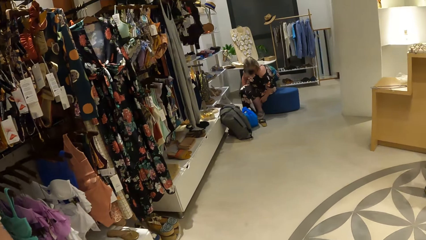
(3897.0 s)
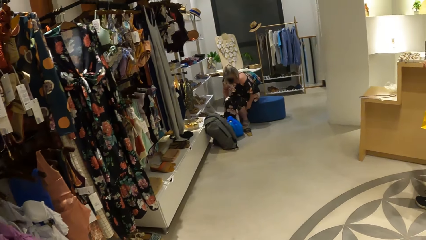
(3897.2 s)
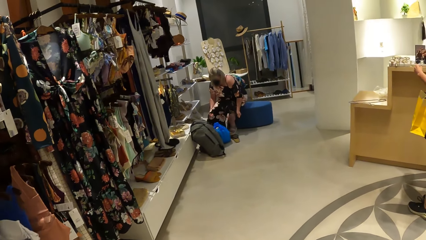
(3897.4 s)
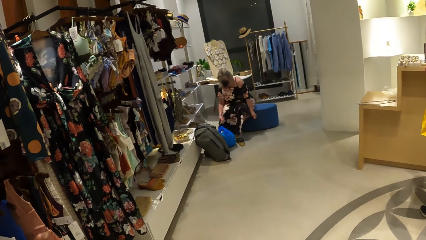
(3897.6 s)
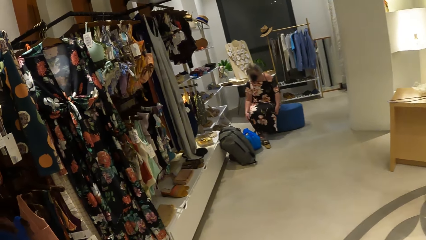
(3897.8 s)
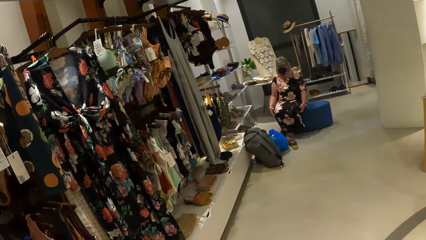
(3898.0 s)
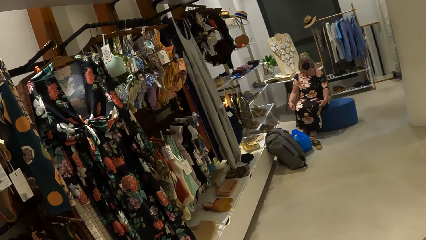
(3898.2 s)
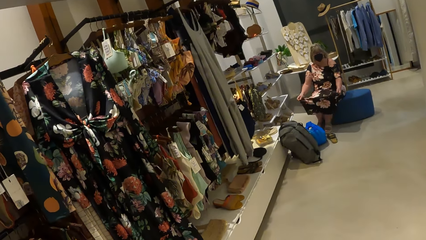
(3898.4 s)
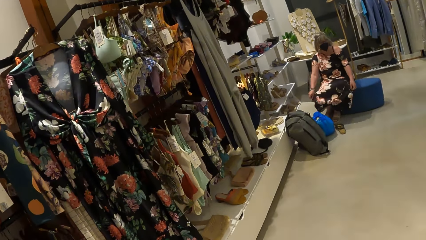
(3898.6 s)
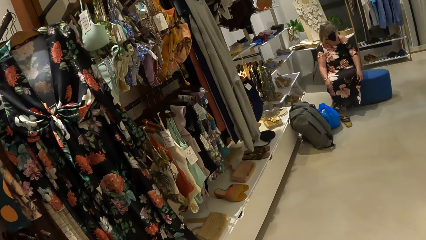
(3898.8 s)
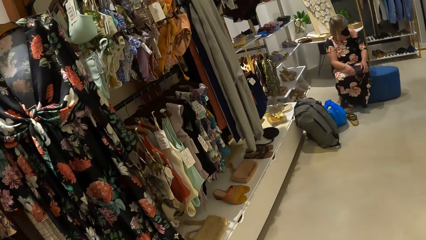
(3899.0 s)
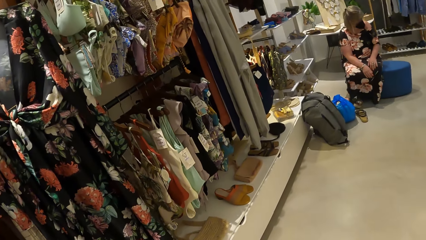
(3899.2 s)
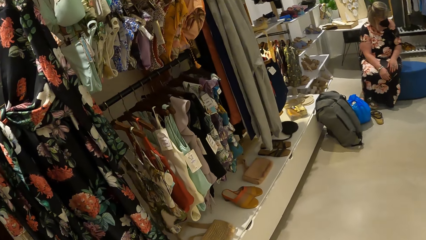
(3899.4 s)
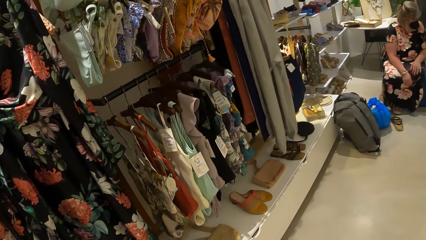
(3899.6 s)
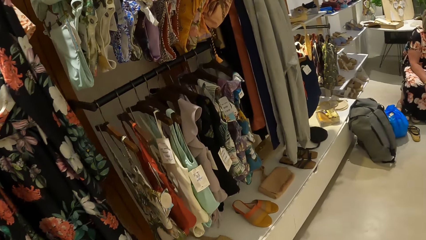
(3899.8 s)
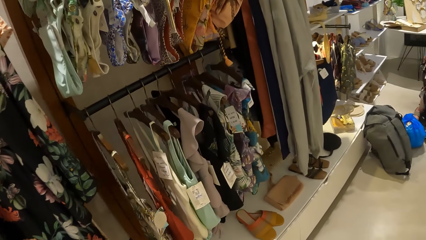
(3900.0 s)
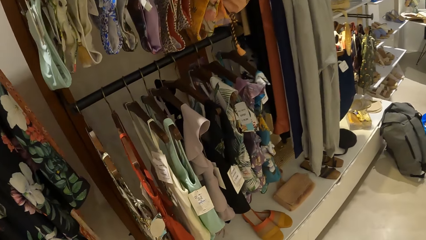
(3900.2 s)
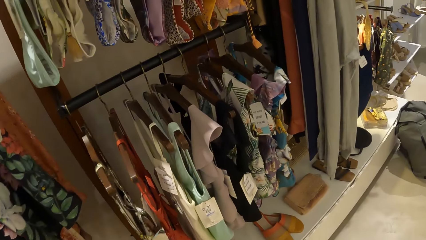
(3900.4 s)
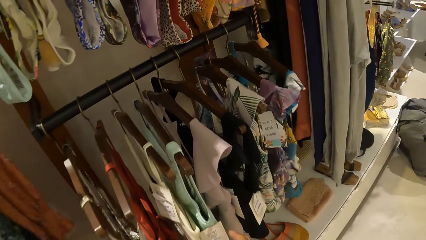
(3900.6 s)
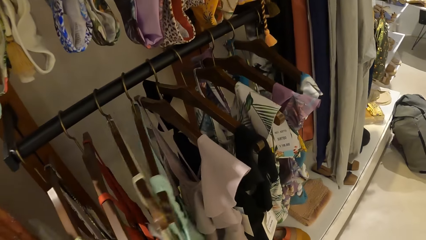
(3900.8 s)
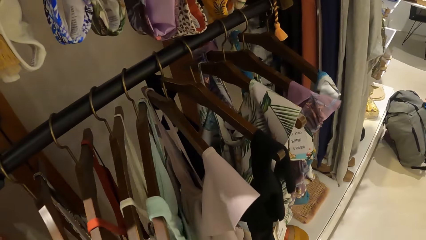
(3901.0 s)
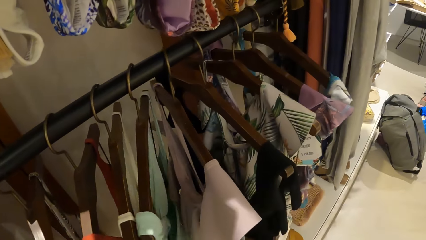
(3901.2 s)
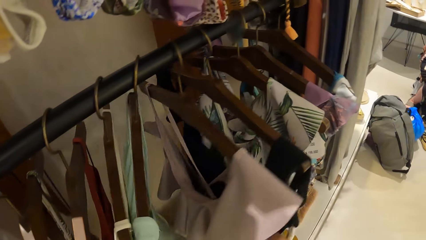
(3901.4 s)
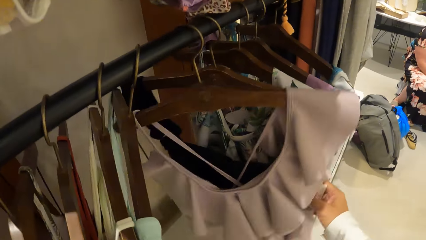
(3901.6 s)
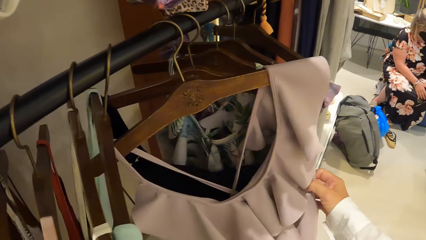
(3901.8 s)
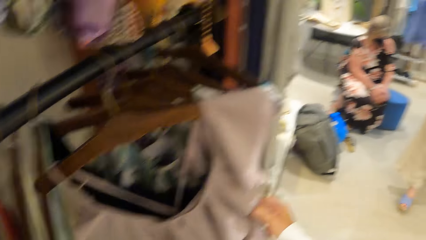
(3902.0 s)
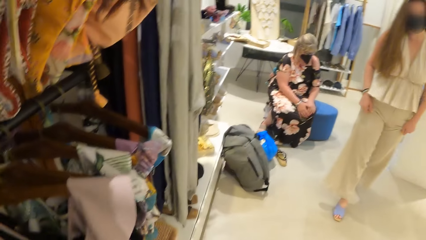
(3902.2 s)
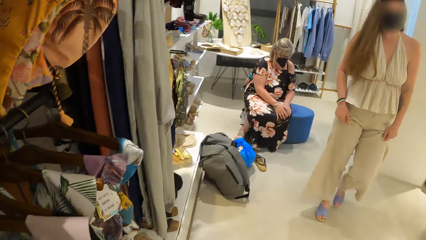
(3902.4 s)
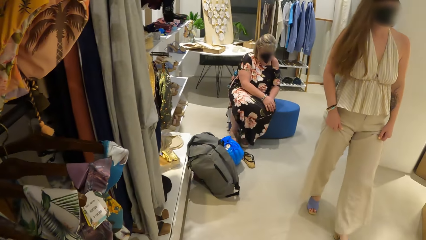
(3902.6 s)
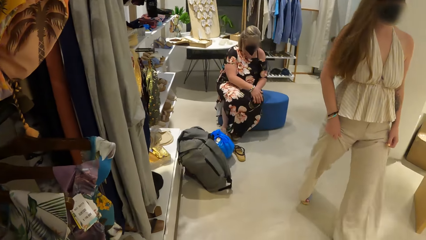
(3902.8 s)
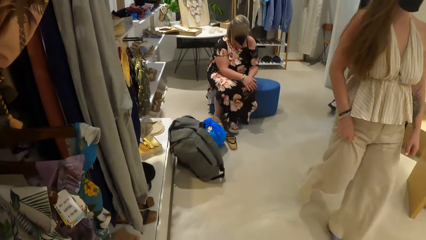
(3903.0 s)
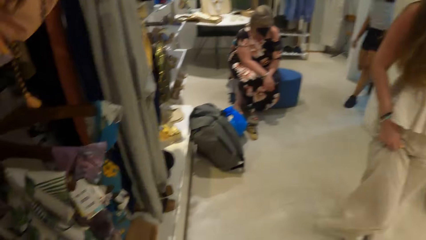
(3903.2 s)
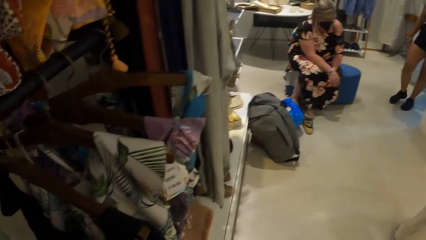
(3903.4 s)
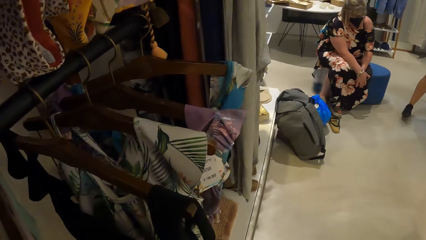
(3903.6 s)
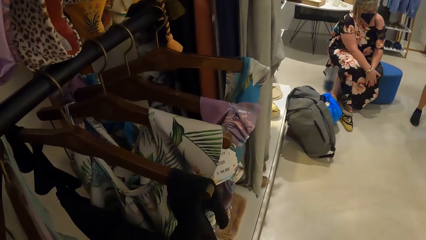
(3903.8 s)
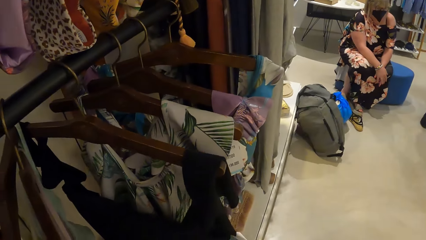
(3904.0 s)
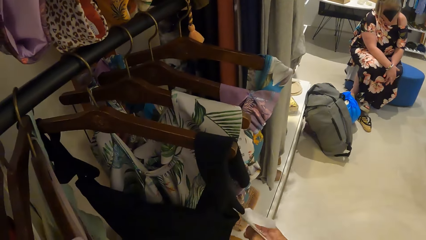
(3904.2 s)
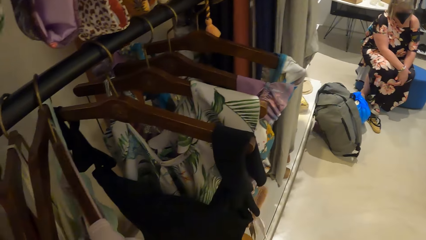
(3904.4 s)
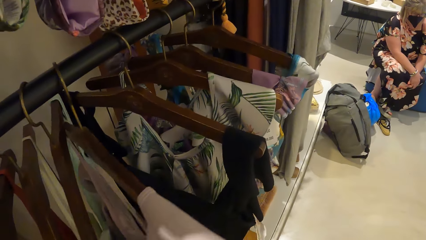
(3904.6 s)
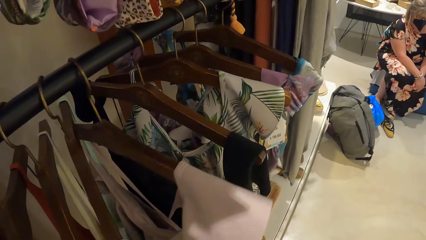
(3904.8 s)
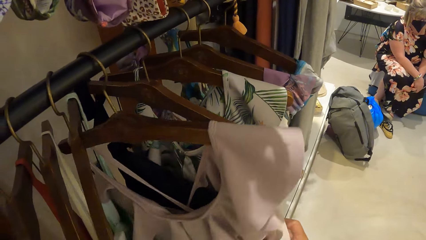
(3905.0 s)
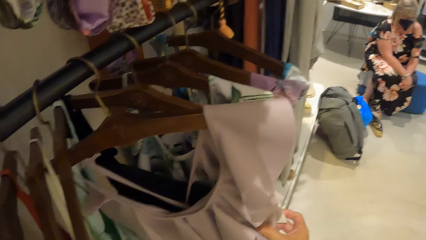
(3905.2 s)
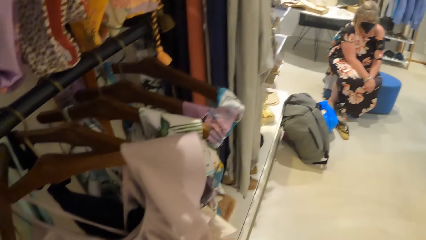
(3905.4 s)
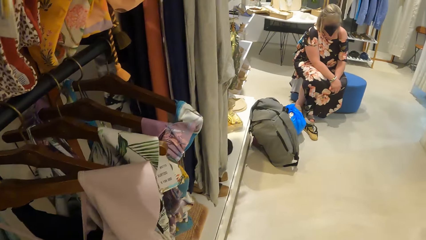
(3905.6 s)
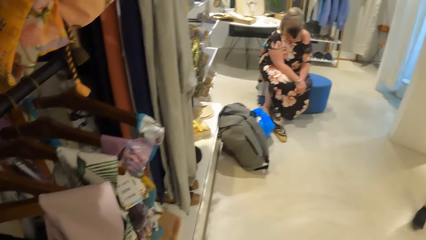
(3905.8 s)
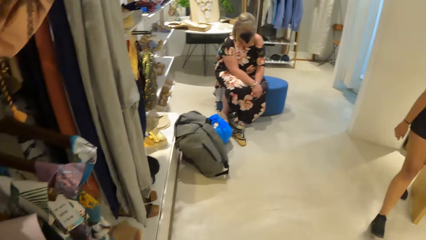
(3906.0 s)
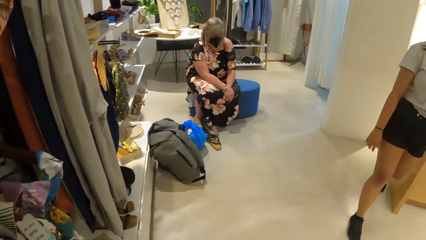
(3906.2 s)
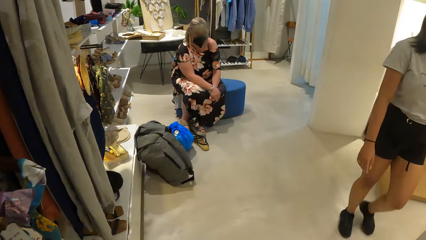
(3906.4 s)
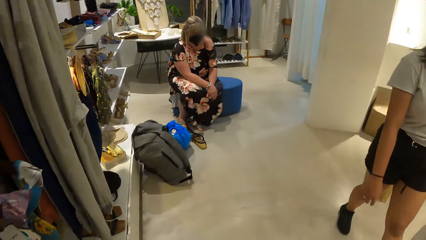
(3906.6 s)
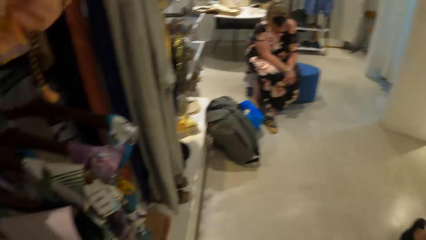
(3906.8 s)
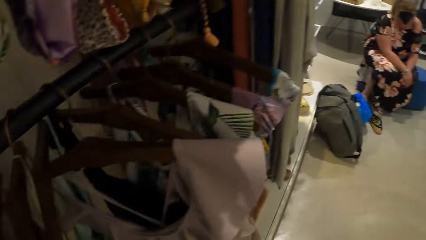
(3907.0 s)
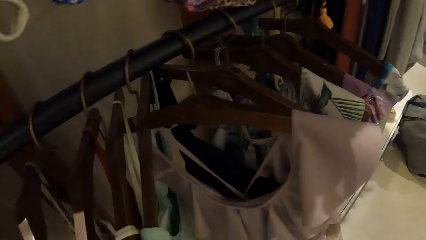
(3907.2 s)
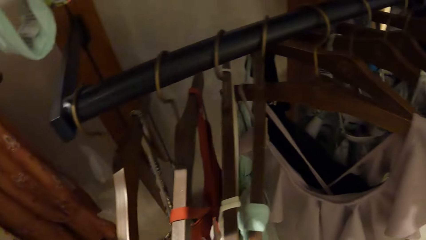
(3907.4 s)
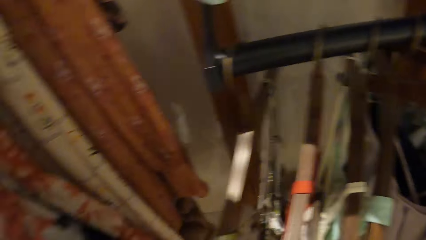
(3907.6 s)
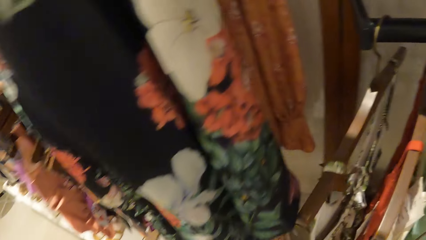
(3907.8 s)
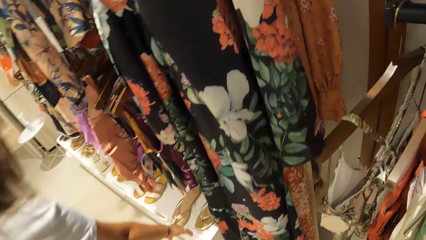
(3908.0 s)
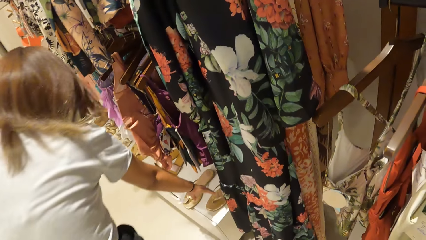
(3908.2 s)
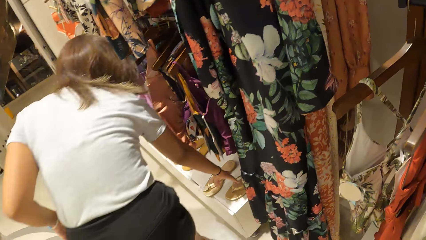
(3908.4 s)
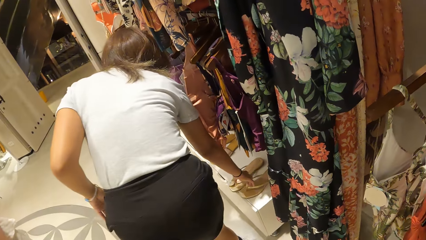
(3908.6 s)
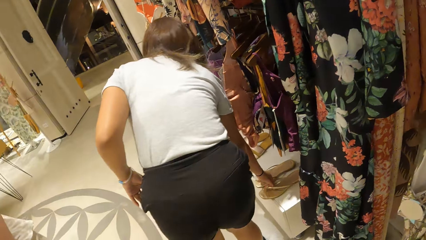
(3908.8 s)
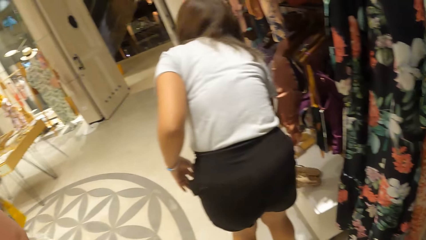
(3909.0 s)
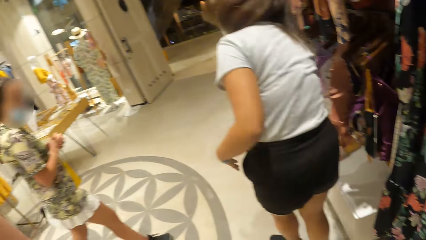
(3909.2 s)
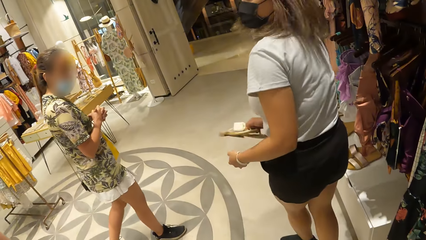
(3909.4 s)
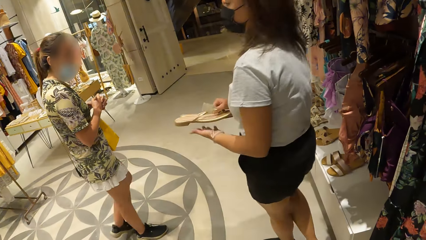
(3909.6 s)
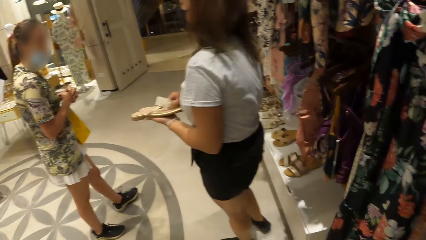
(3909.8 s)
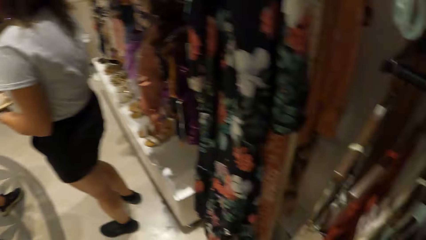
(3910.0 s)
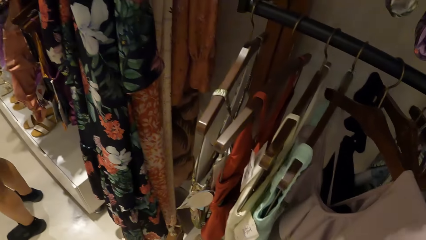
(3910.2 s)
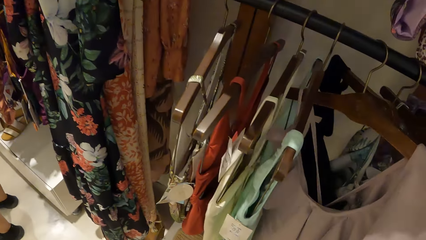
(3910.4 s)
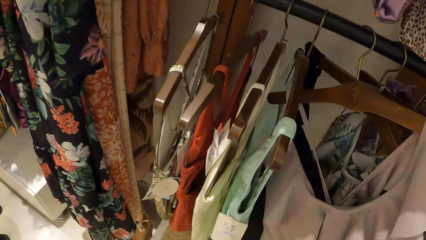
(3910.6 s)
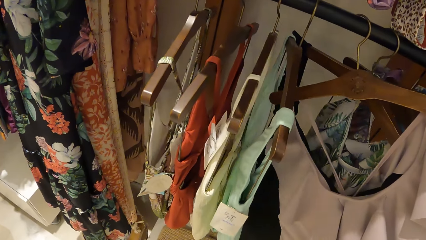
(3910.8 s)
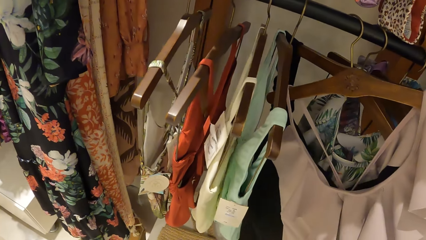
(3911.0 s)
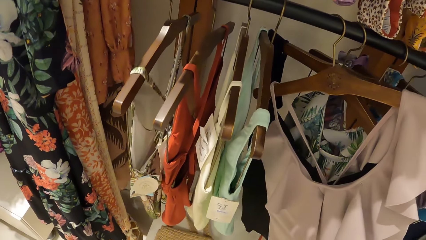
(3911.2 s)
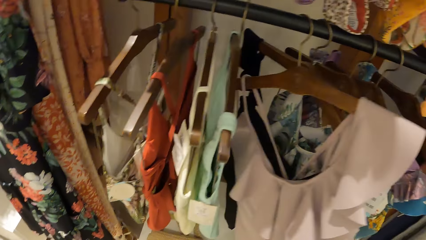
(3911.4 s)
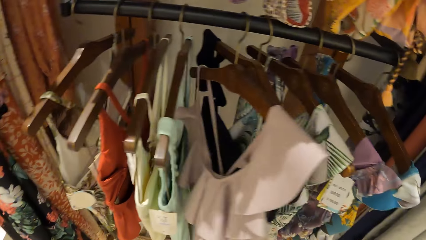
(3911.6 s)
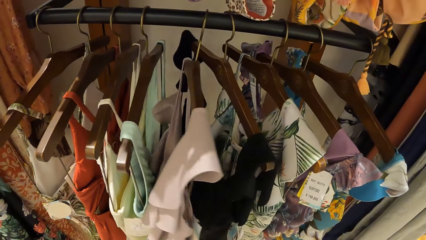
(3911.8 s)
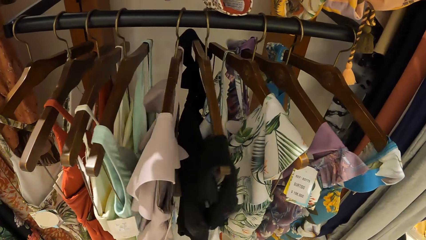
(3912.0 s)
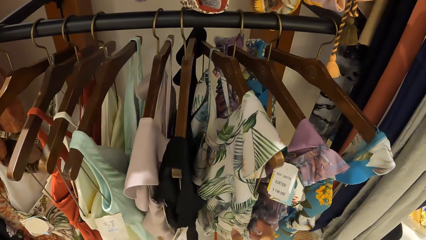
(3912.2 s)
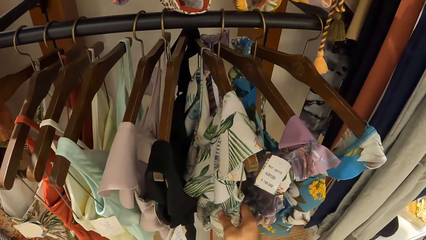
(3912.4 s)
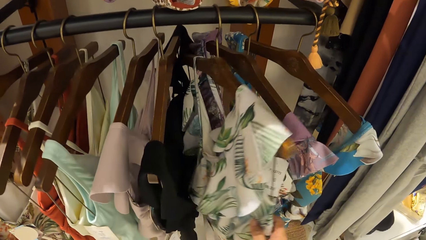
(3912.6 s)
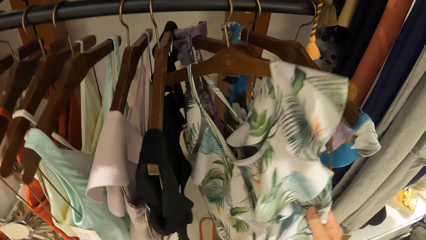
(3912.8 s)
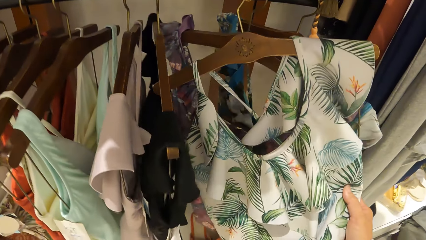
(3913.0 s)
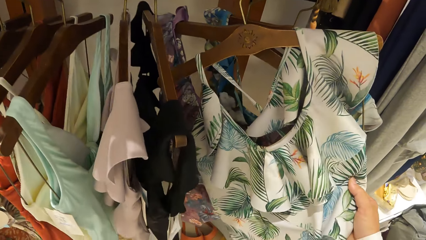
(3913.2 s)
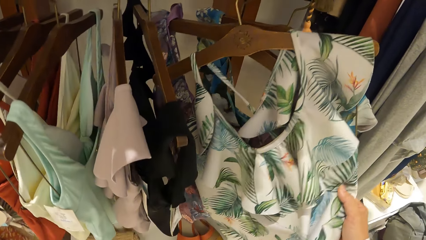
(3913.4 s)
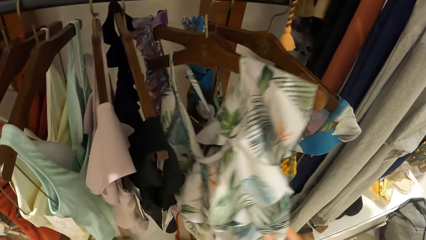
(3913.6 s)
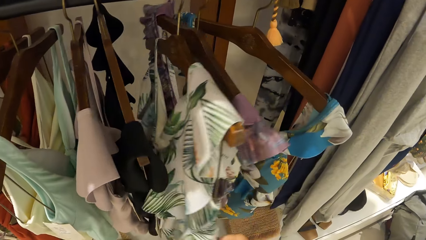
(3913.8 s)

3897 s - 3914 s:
The camera wearer walks around the shop. They touch the clothes. They check the clothes.
